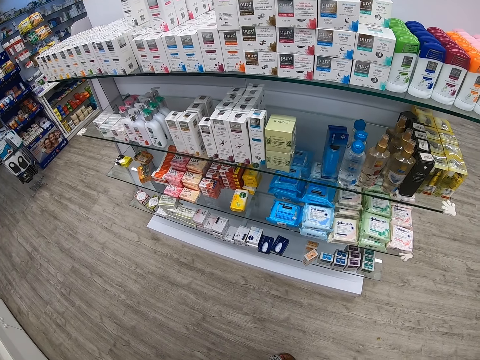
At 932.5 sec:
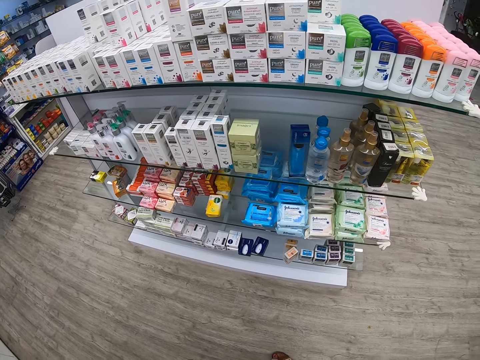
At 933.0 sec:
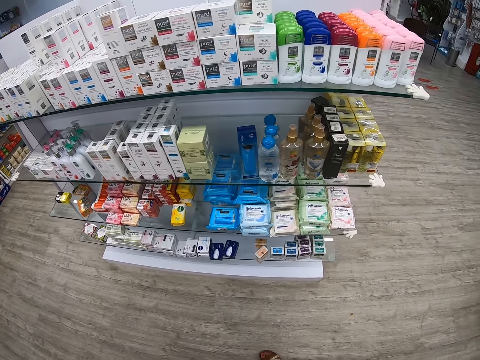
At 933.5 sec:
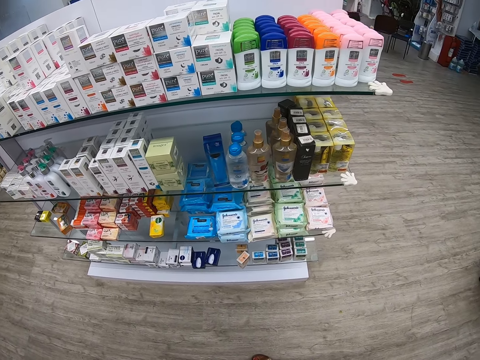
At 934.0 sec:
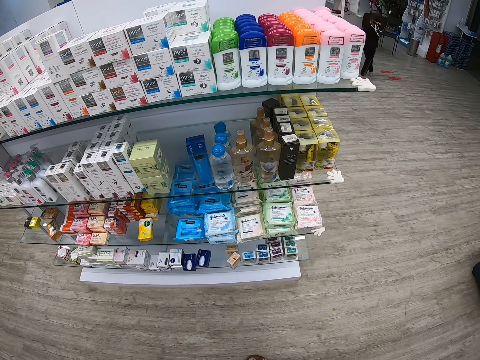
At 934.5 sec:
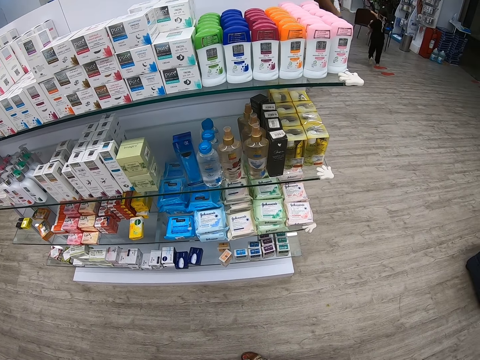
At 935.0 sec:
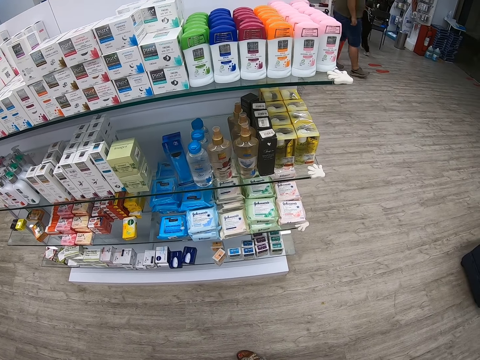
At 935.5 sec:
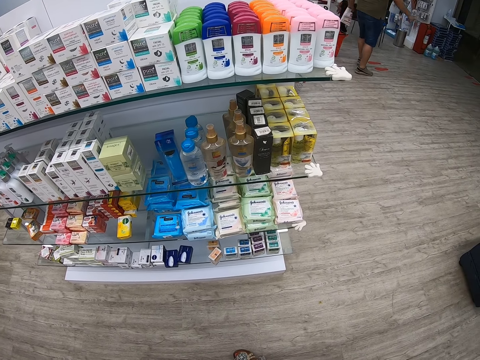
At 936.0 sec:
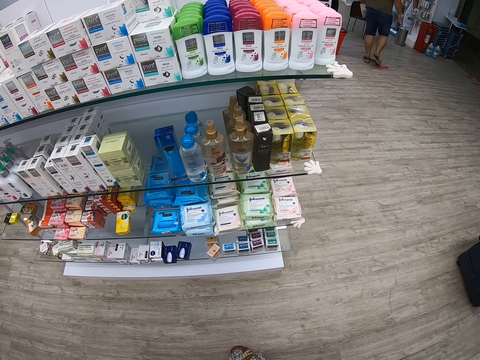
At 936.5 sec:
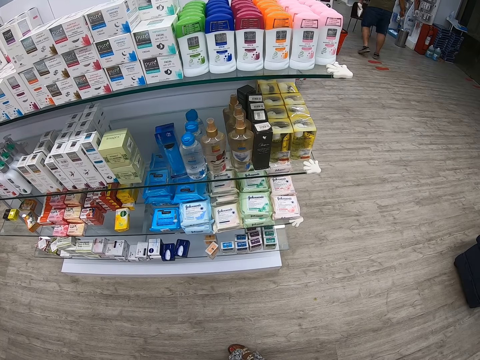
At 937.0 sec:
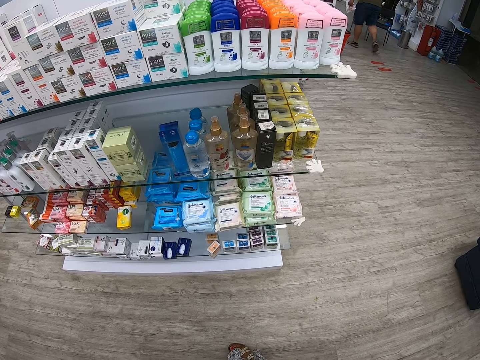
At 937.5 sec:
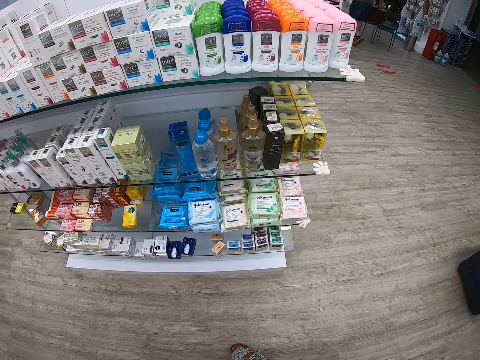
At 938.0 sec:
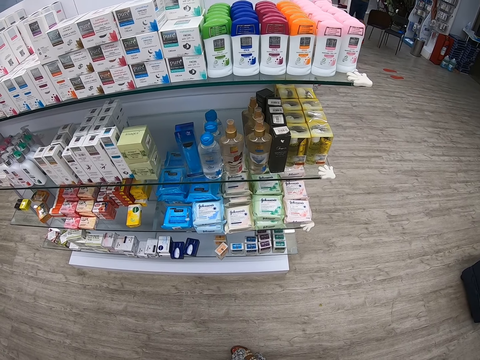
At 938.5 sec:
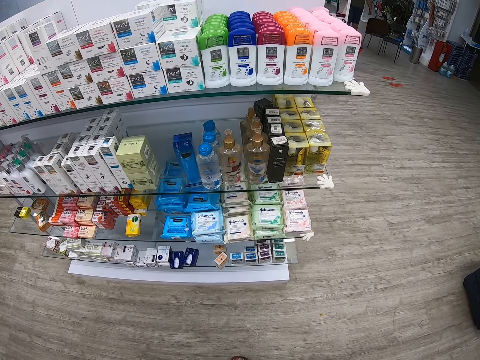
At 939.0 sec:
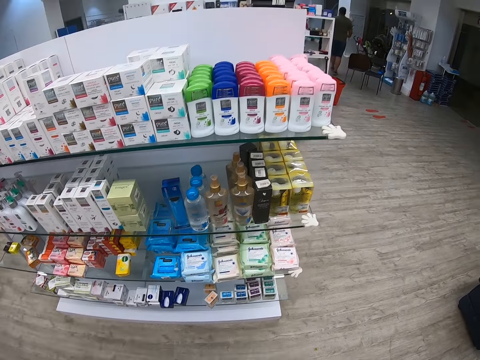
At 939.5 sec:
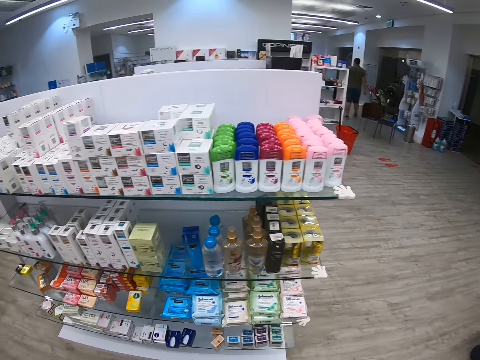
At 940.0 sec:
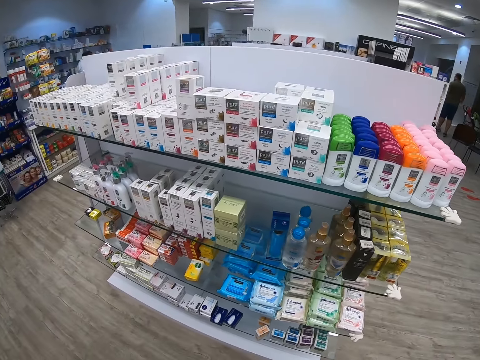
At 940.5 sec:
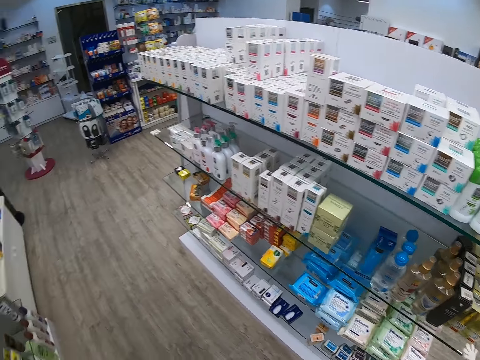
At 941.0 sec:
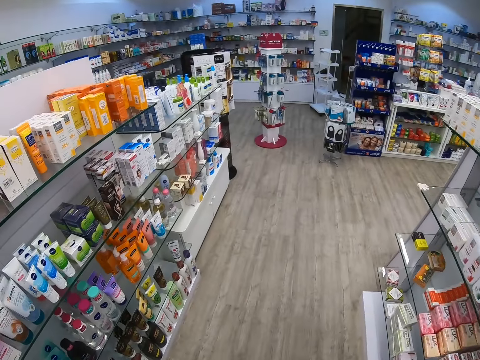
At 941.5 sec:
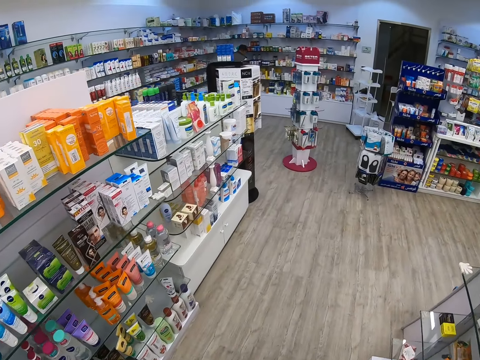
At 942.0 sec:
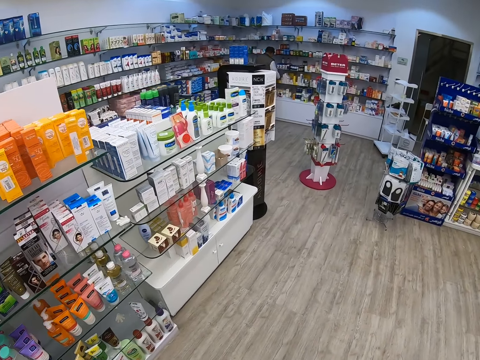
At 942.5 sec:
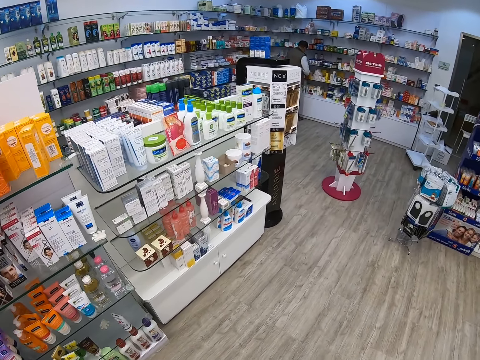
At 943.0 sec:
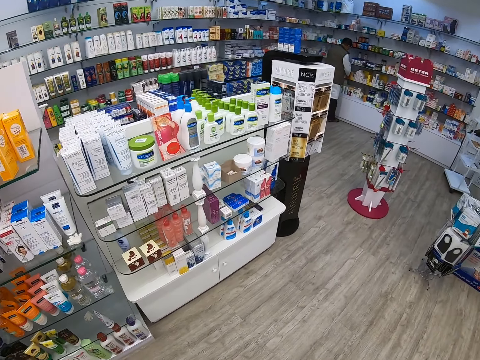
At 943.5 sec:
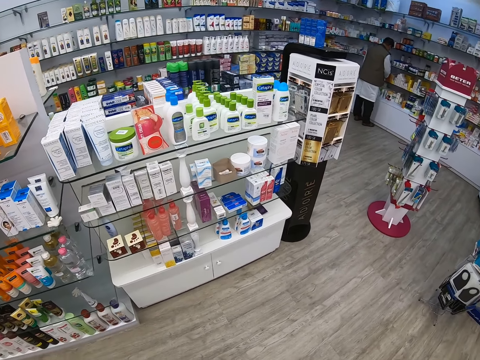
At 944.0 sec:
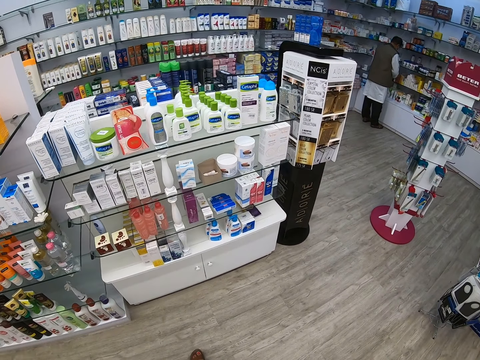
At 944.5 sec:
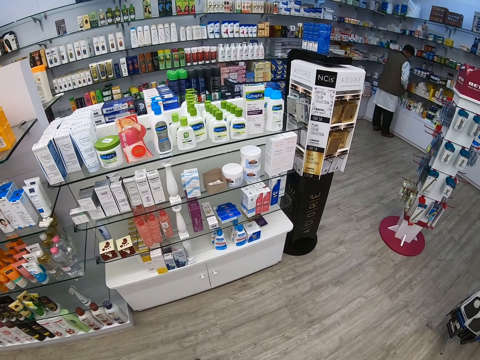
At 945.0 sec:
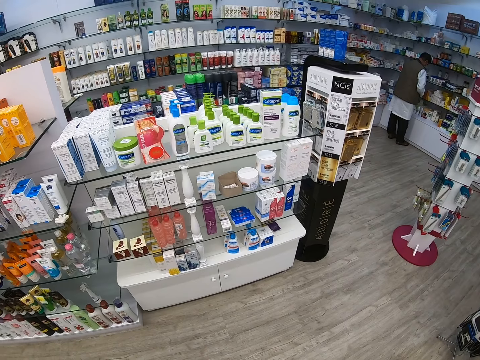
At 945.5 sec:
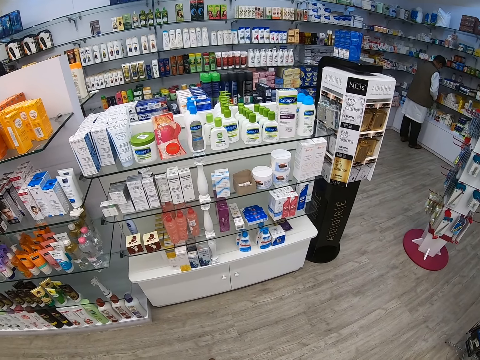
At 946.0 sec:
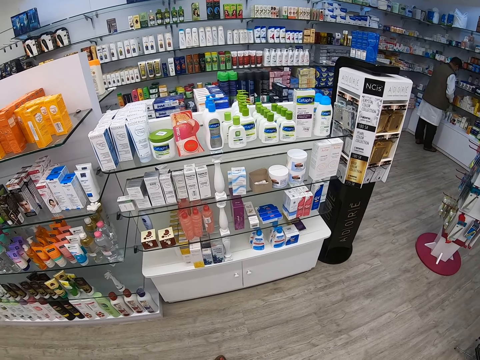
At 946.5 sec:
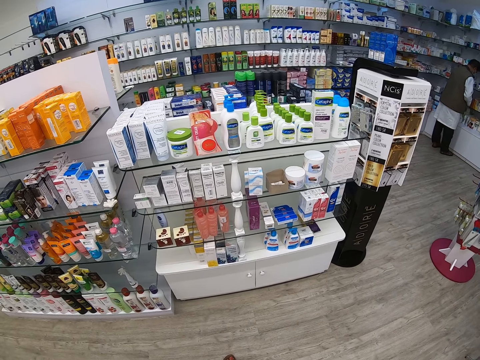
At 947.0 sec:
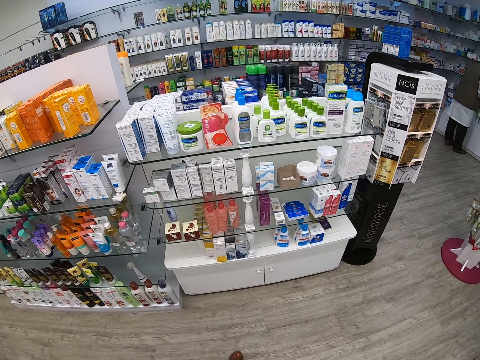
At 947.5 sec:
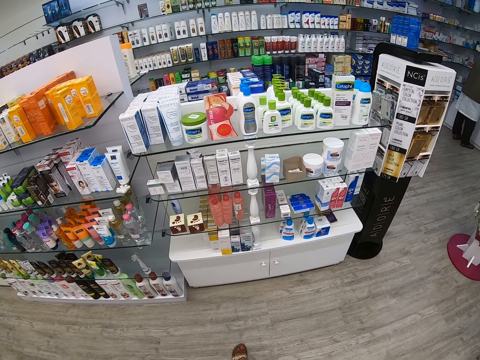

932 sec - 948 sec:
The camera wearer looks around. They walk around.

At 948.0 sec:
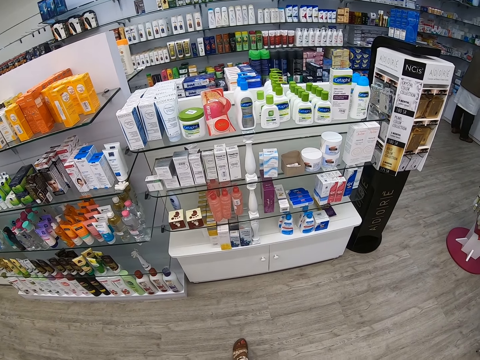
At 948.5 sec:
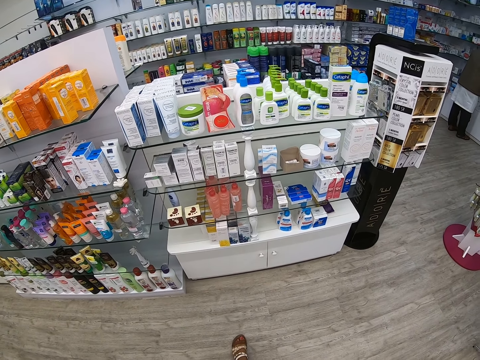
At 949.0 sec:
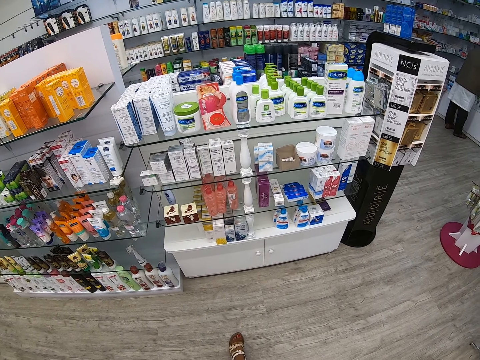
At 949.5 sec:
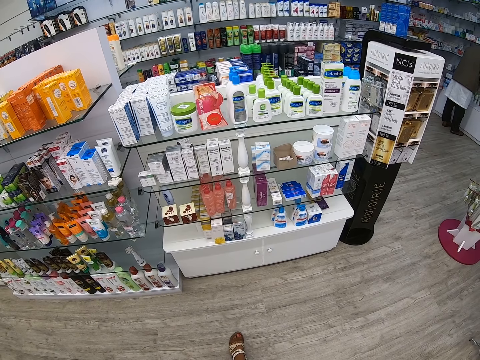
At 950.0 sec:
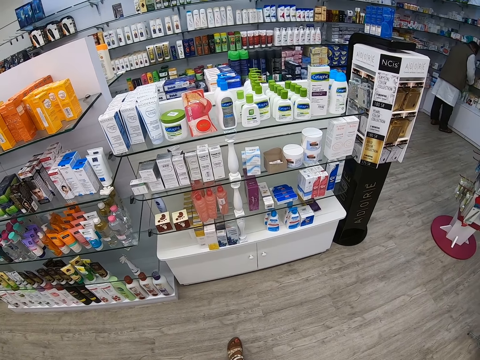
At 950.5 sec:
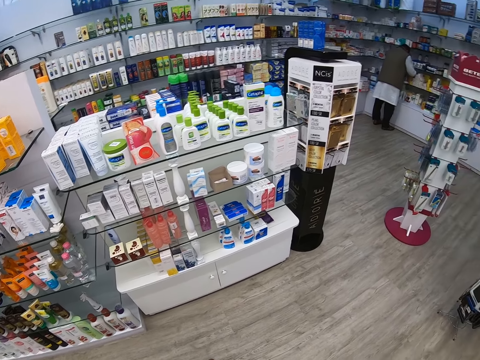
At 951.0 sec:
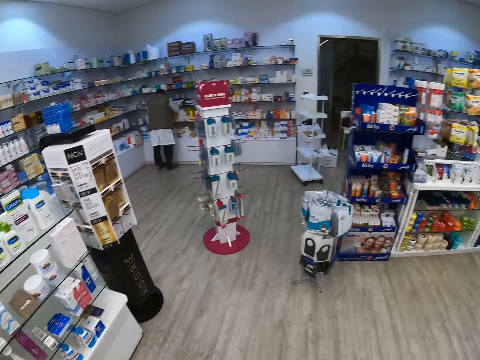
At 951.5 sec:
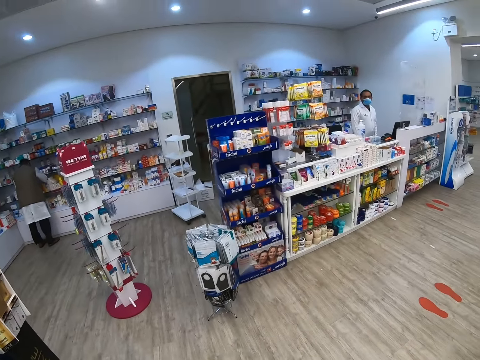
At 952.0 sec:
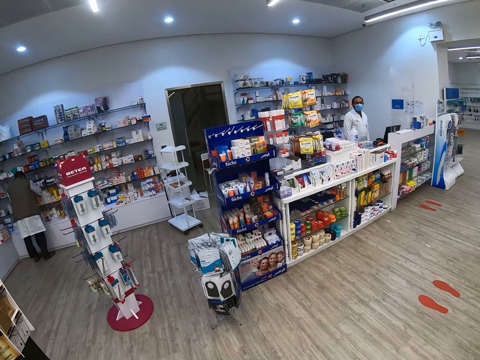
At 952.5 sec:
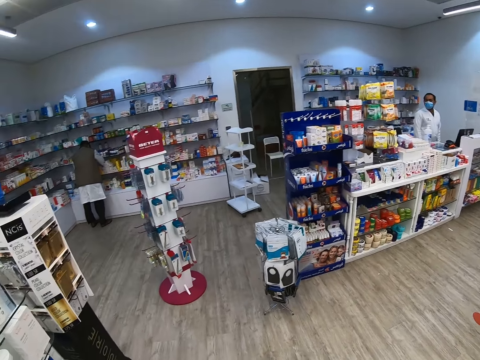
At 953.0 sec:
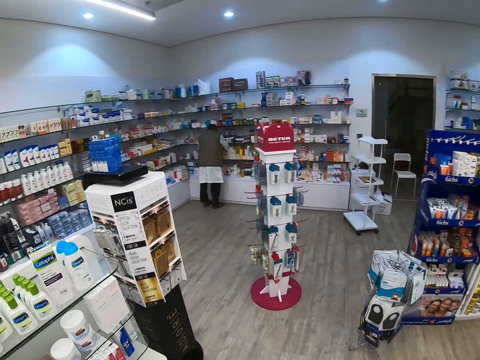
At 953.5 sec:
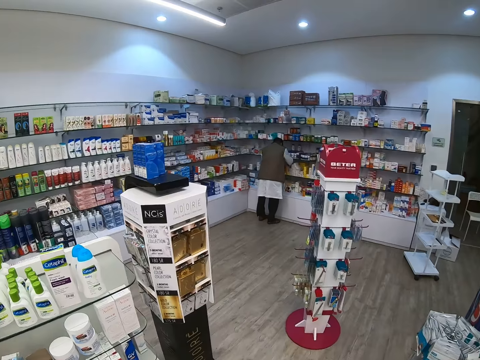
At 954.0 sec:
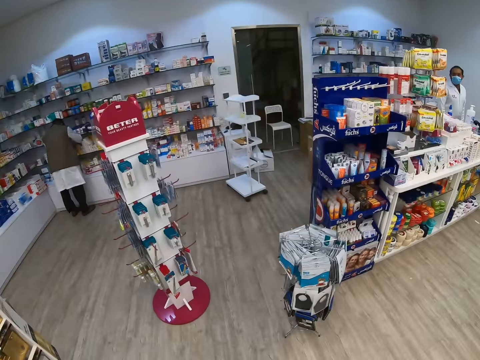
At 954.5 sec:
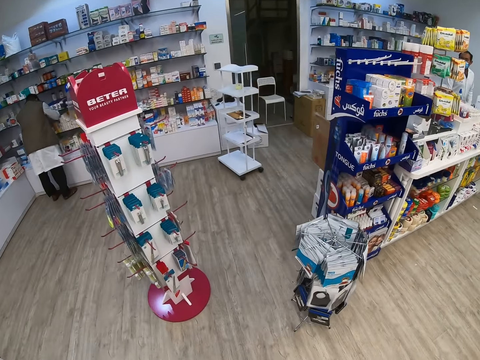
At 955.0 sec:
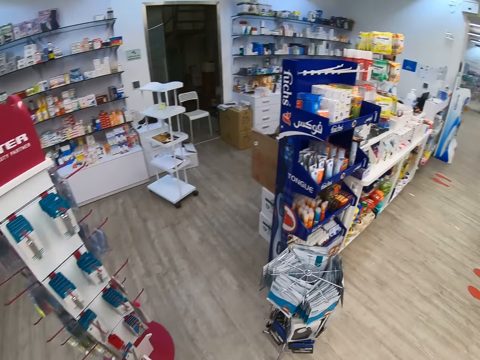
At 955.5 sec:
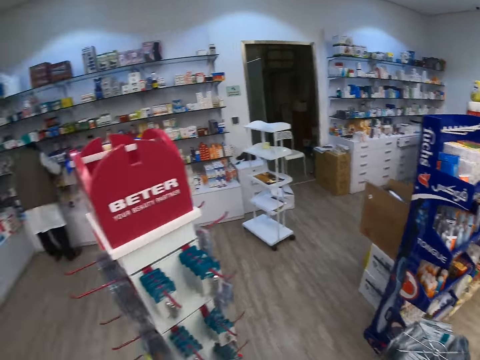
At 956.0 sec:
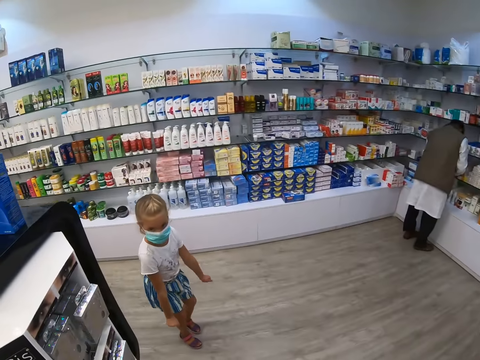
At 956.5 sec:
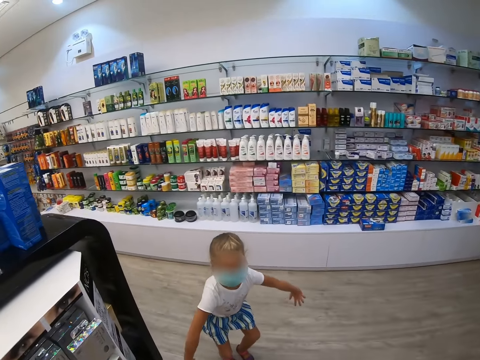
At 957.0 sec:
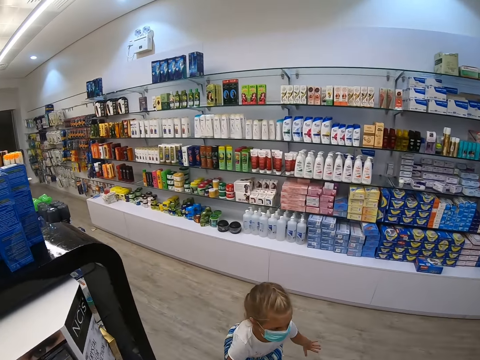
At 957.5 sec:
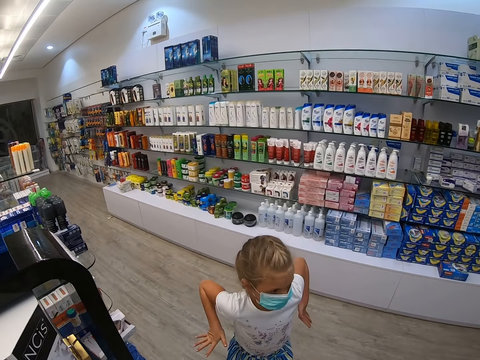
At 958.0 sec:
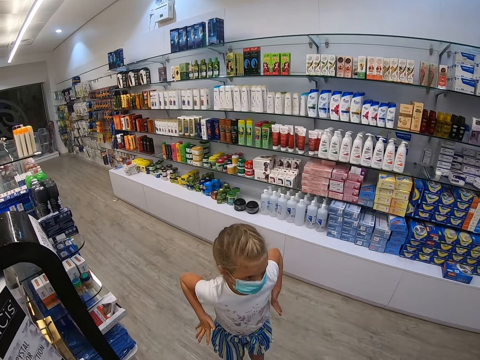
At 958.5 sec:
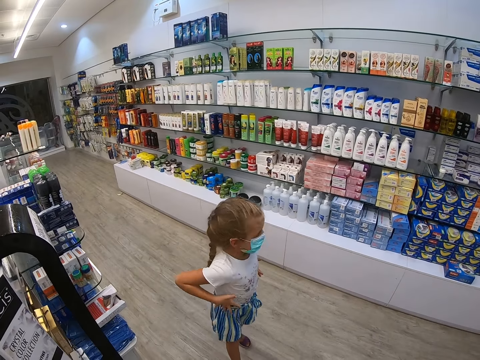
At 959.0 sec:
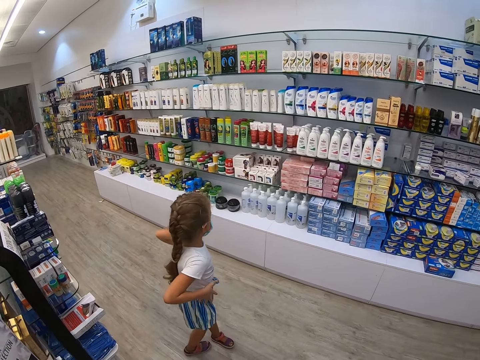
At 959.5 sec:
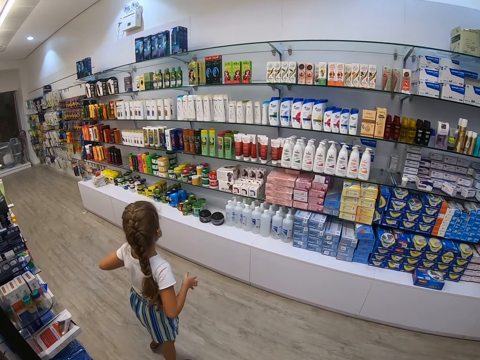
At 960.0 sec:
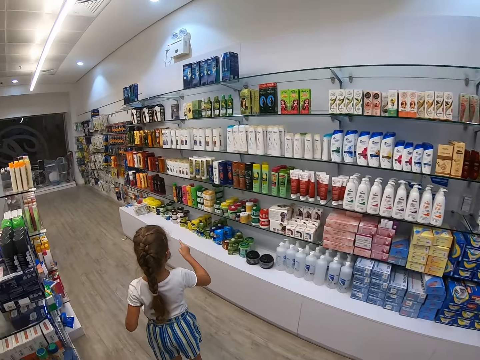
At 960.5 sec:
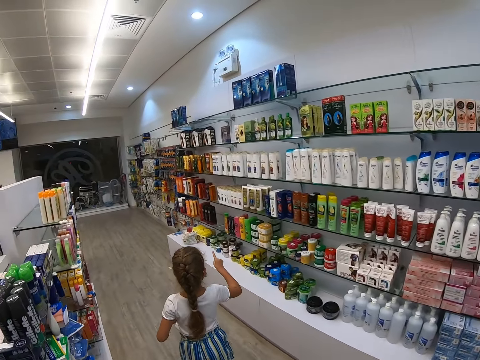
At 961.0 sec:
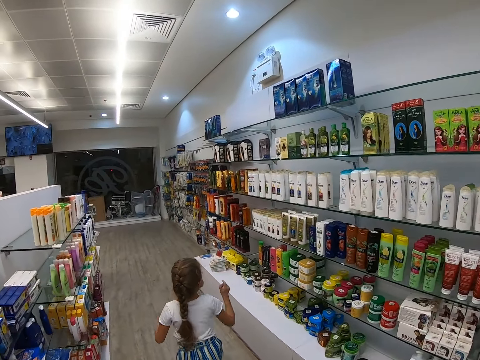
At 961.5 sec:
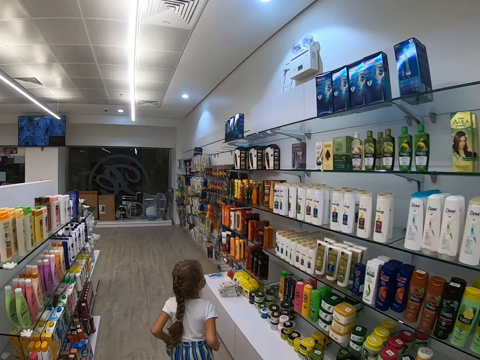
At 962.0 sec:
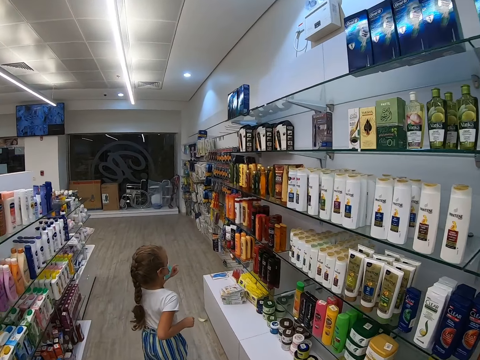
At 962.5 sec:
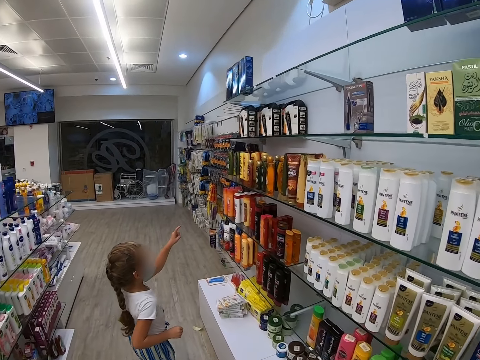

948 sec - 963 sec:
The child points at something.
